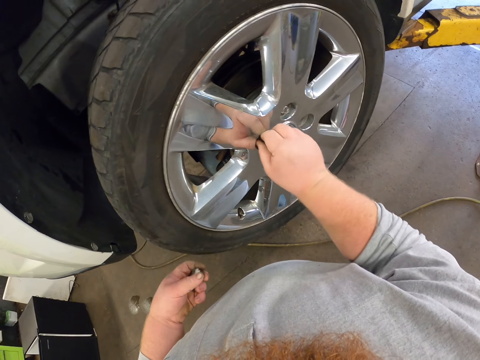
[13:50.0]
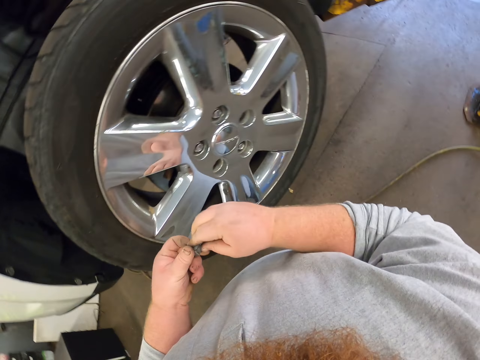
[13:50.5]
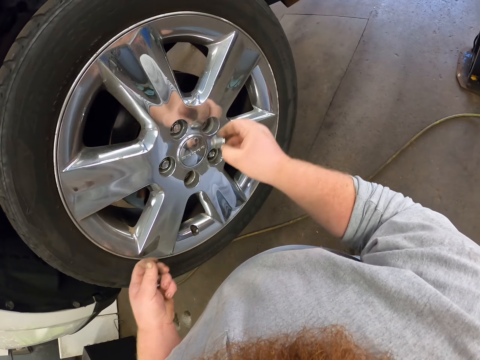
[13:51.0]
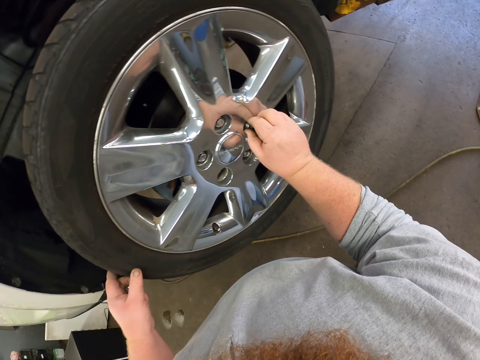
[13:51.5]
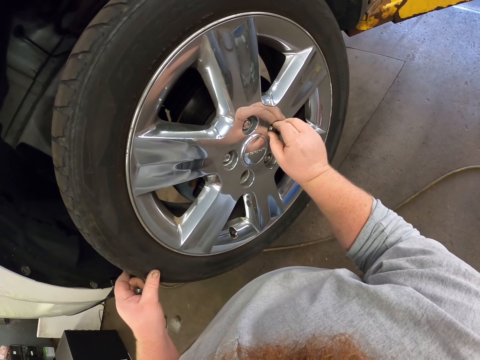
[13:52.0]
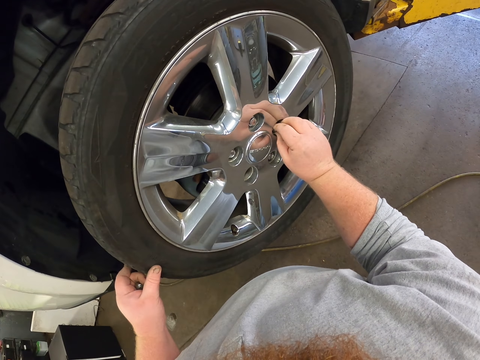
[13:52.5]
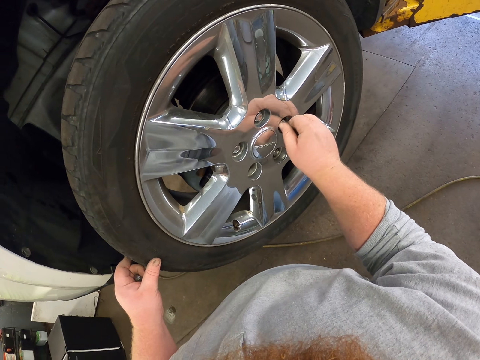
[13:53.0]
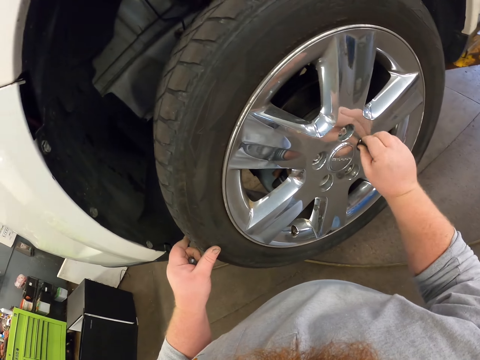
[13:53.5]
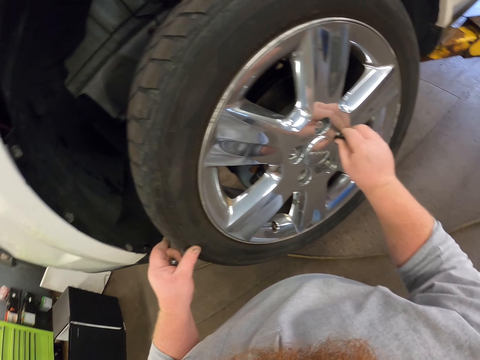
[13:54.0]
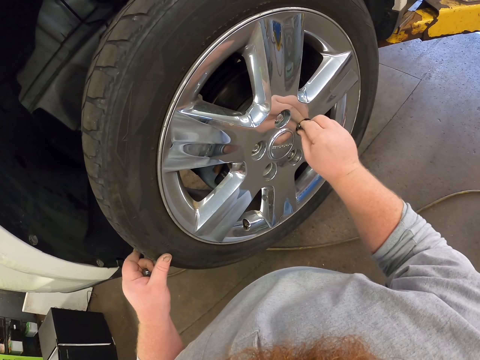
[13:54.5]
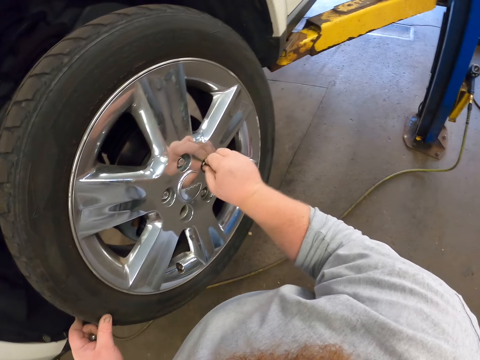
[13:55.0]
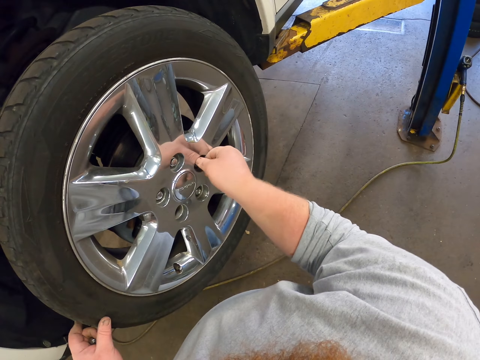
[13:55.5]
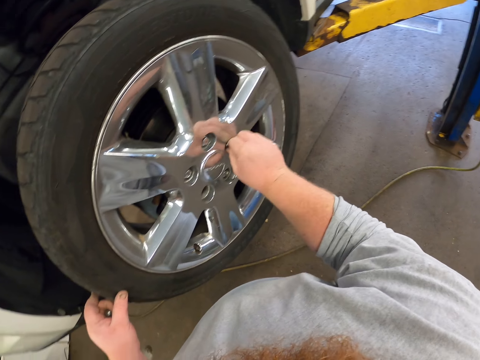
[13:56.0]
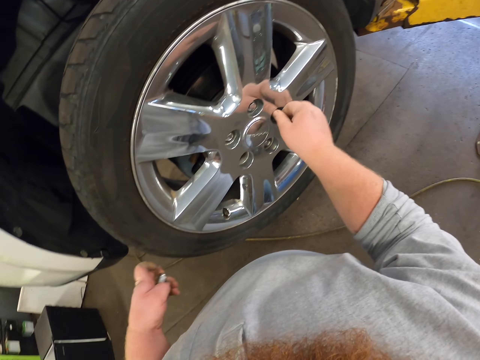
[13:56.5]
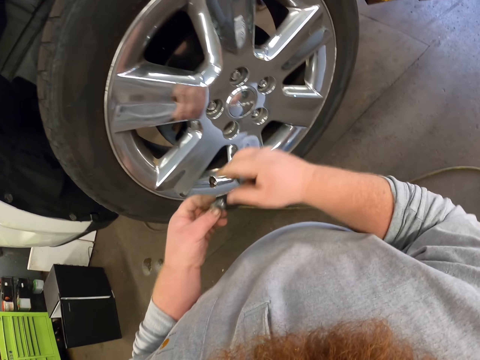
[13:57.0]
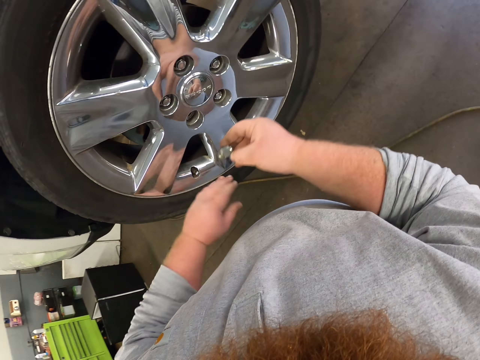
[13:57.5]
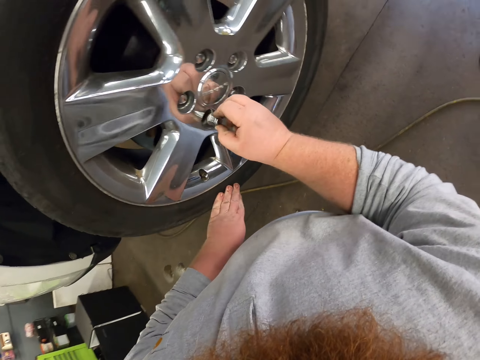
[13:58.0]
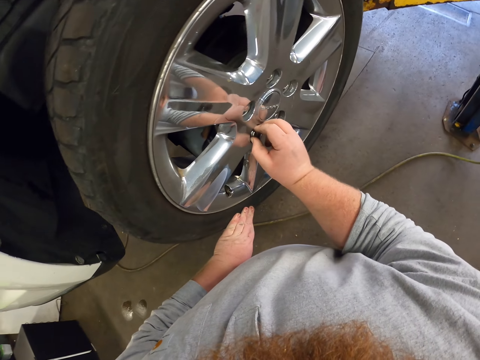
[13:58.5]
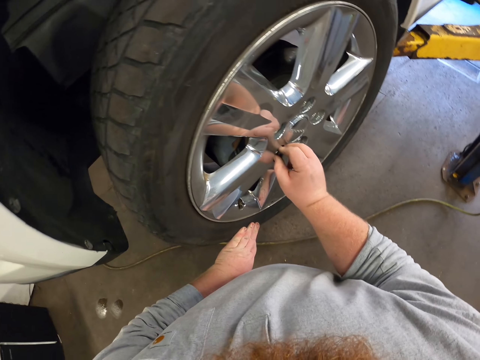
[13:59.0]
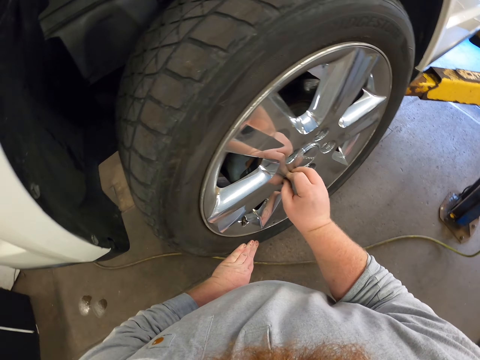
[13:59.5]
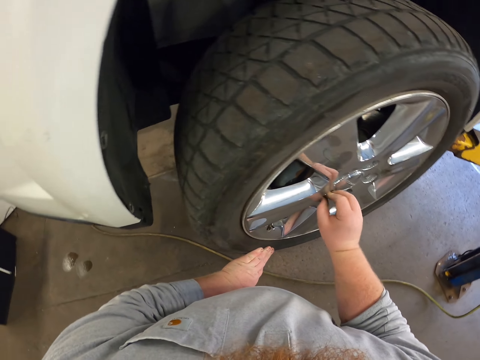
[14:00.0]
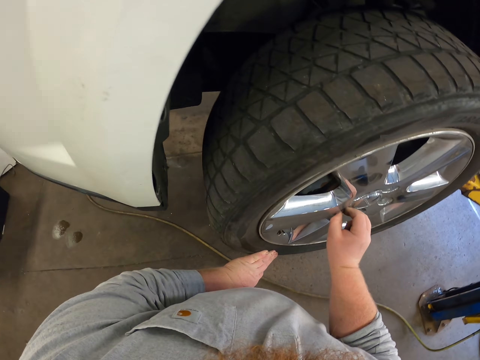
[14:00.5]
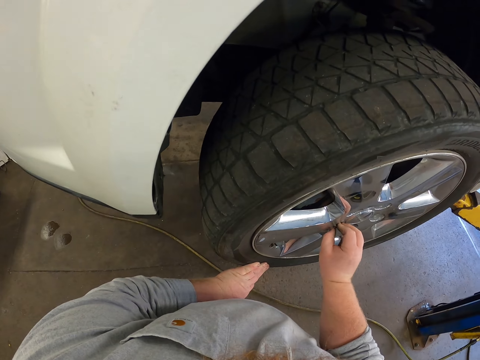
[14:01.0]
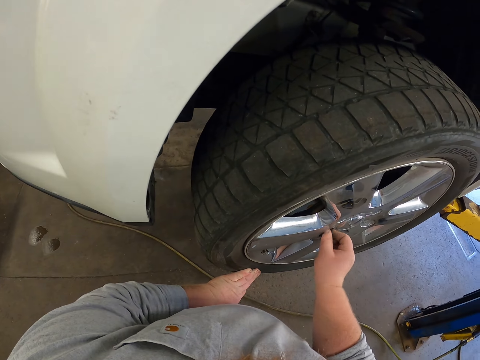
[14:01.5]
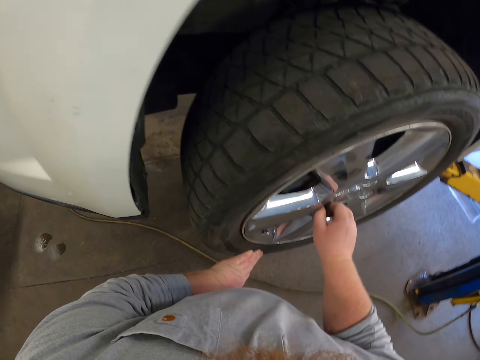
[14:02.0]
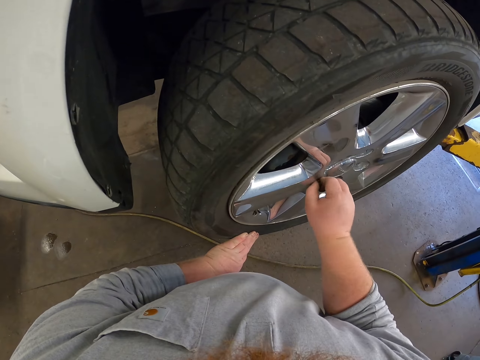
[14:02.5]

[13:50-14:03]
The camera wearer moves the lug nut to his right hand. He takes the lug nut. He inserts the lug nut in the rim. He holds the tyre. He moves the lug nut to his right hand. He holds the lug nut. He holds down the tyre. He inserts the lug nut in the rim.

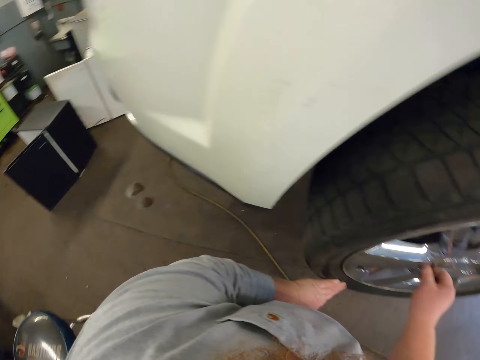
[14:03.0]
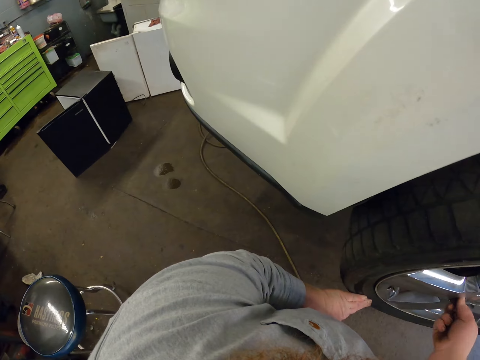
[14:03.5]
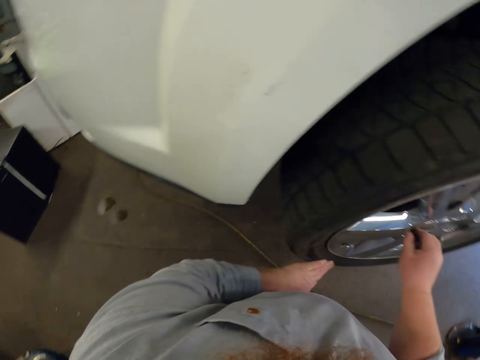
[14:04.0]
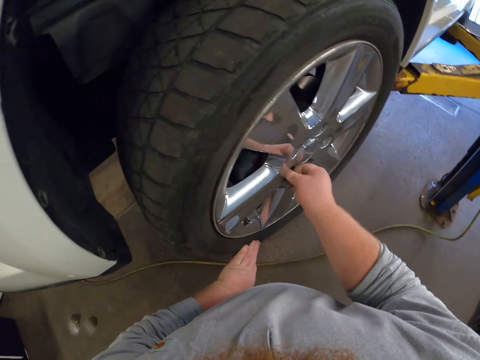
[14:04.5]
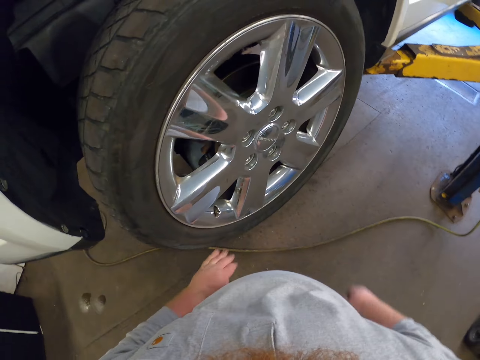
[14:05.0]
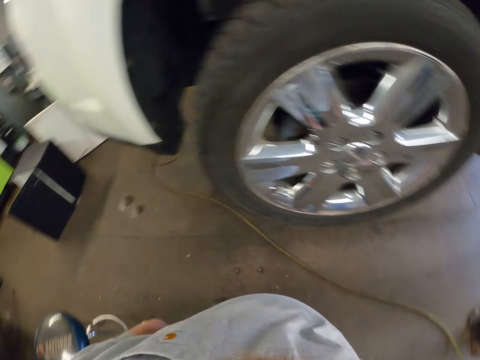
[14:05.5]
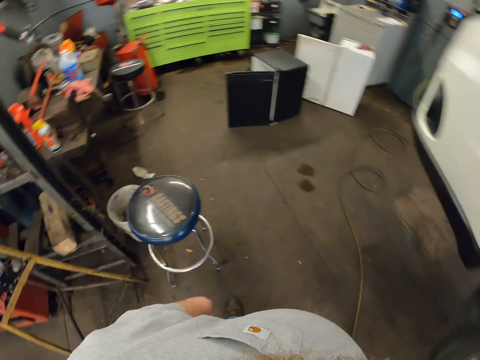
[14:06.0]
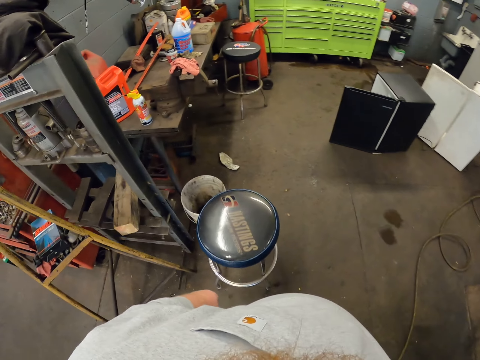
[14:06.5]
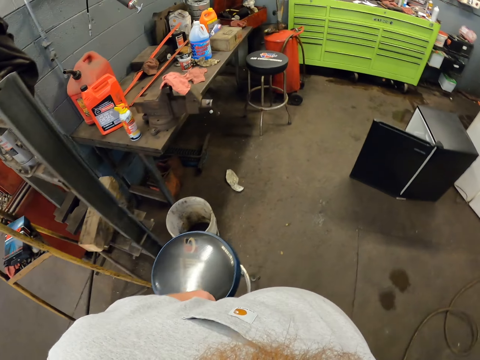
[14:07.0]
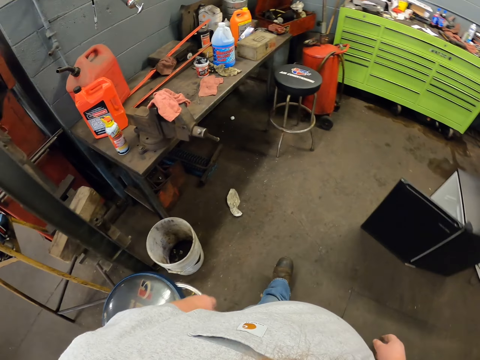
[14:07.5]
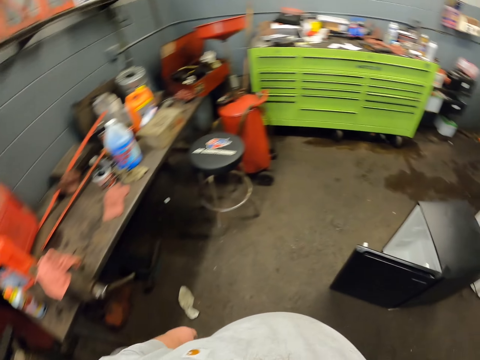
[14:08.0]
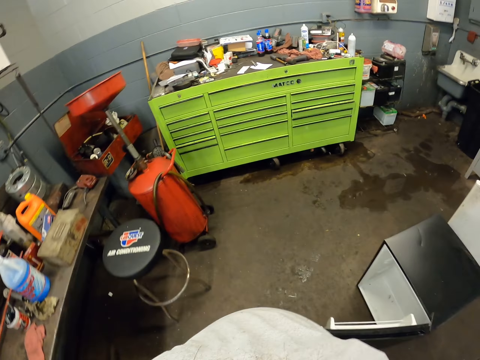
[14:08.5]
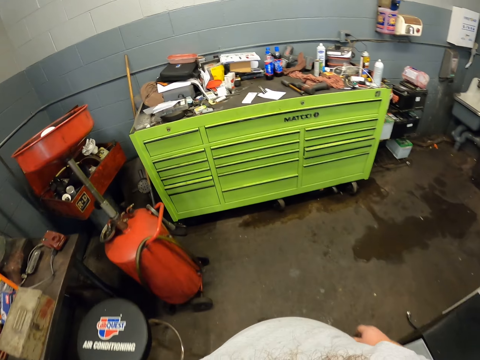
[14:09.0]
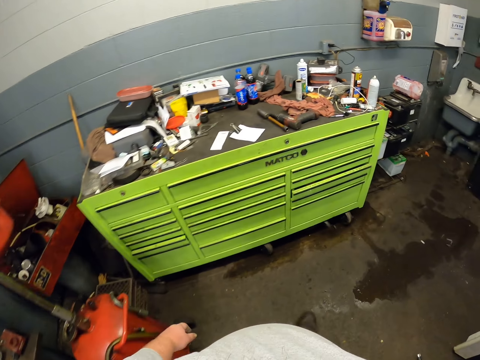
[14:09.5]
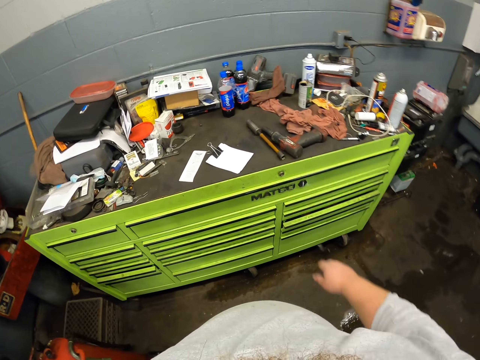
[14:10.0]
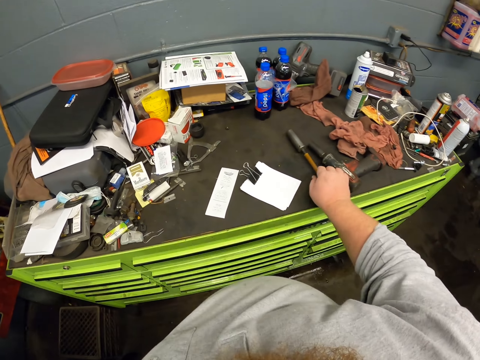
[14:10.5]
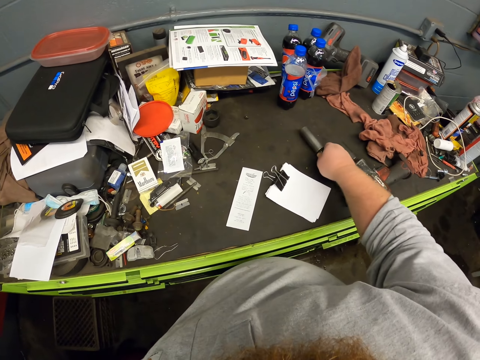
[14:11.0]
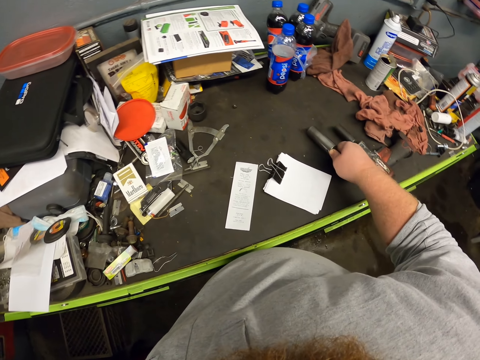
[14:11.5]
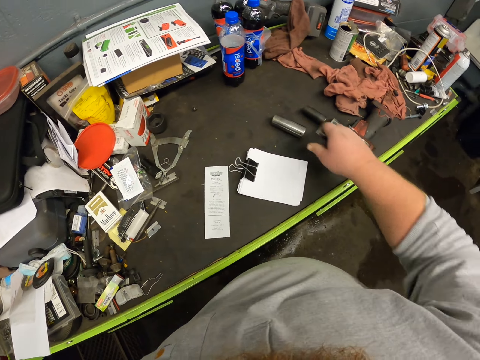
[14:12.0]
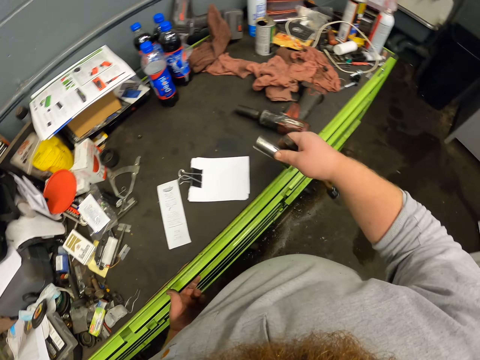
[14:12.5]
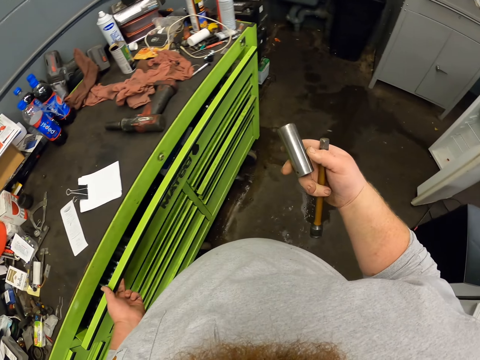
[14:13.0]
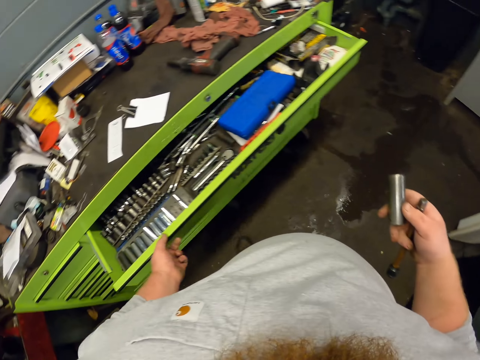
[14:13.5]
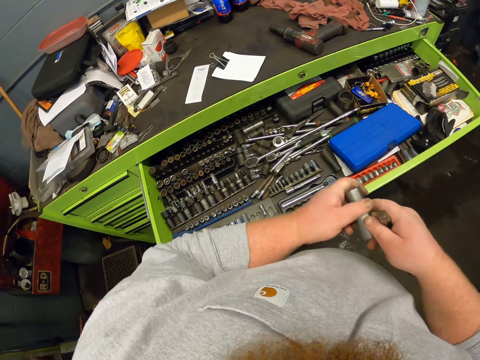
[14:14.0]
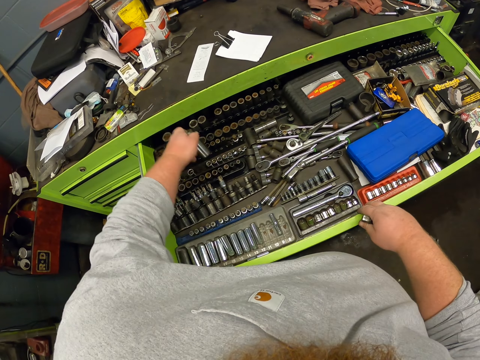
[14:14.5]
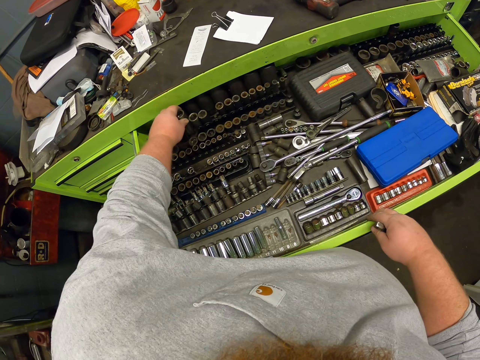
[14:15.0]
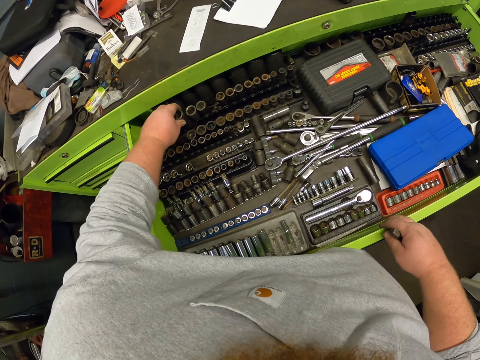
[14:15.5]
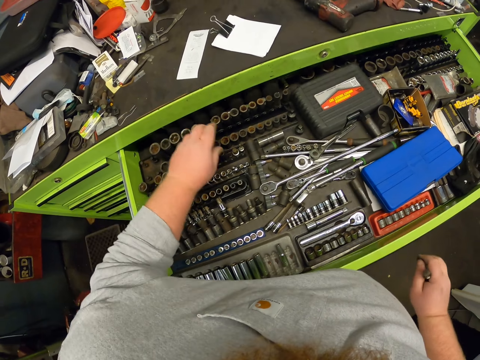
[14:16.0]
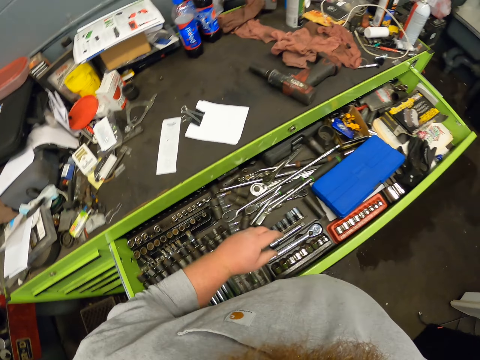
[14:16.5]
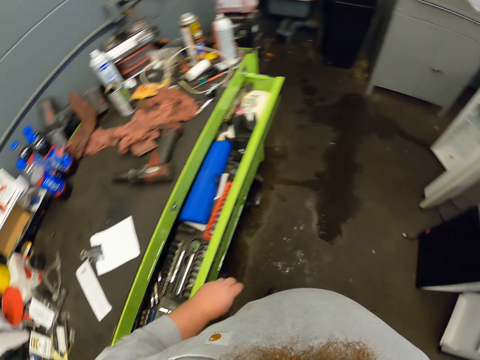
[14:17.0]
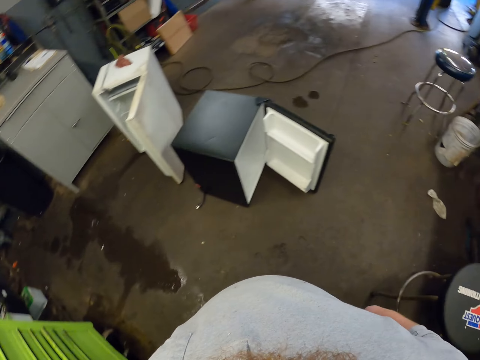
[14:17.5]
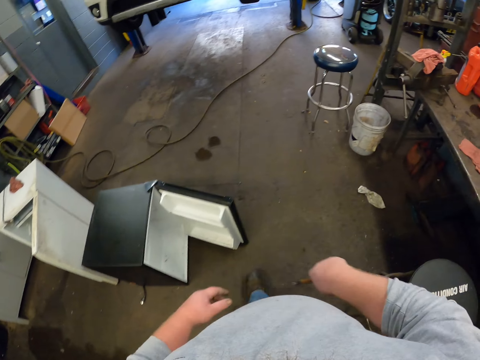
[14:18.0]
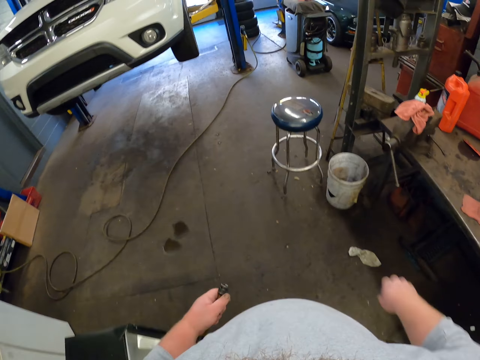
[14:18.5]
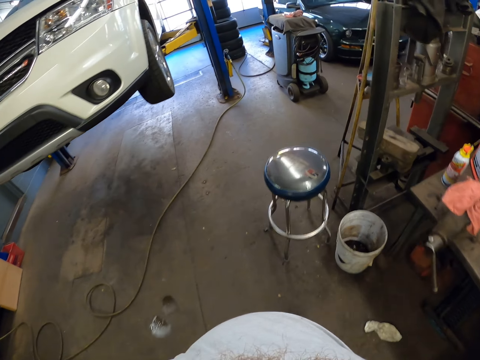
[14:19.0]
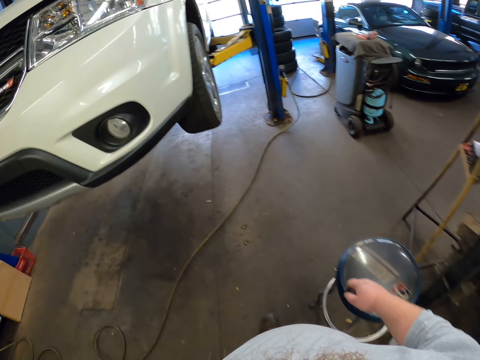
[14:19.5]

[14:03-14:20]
The camera wearer walks towards the drawer. He holds the wrench. He picks up the socket wrench. He separates the socket from the wrench. He picks up the socket. He opens the drawer. He places the socket in his left hand. He holds the socket with the other hand. He holds the drawer. He places the socket in the case. He closes the drawer. He places the wrench in his left hand. He walks towards the drill bit. He exchanges the wrench to the other hand.
